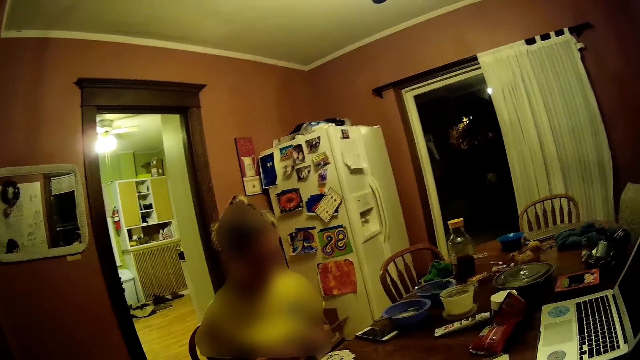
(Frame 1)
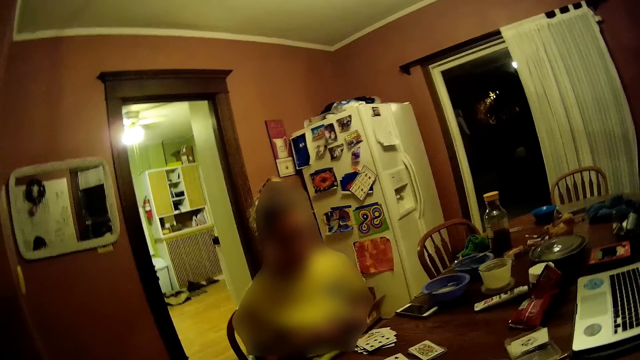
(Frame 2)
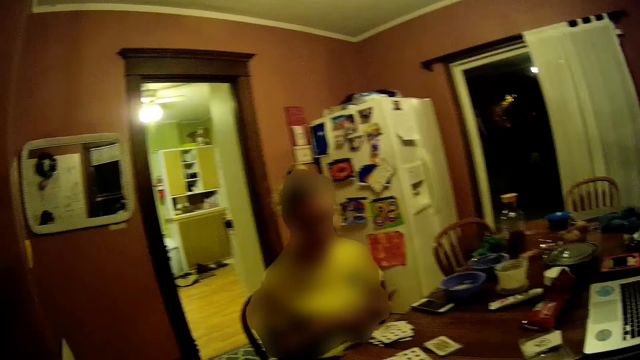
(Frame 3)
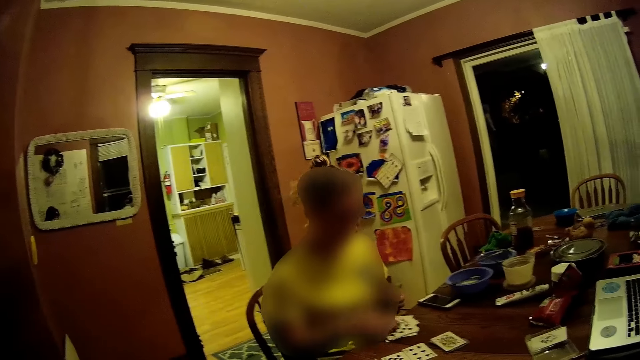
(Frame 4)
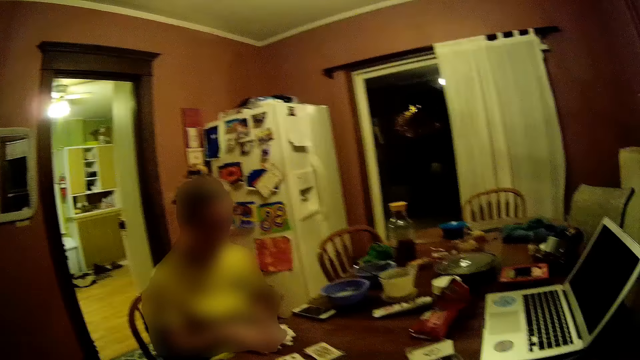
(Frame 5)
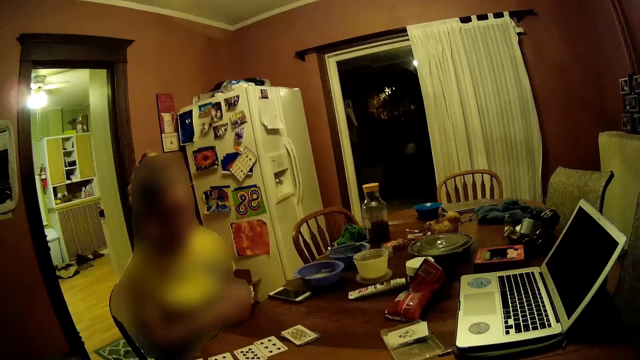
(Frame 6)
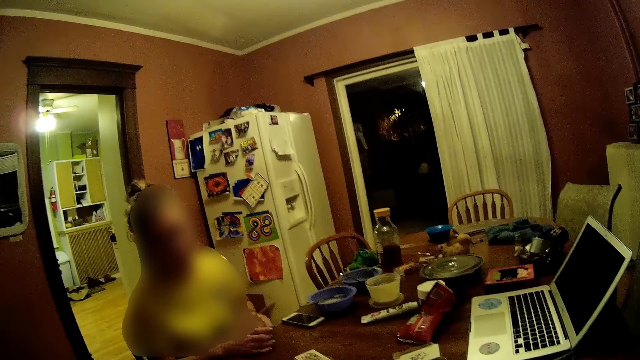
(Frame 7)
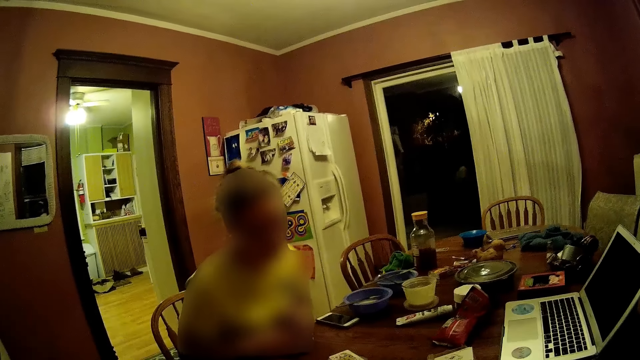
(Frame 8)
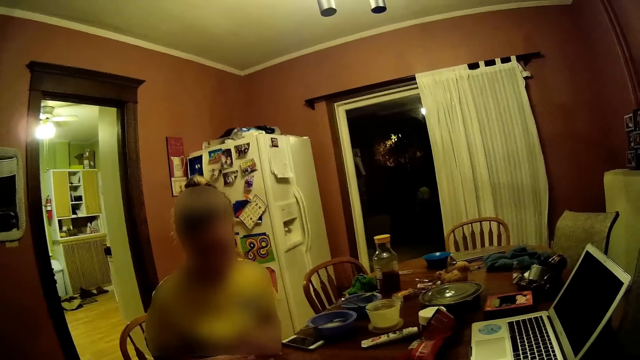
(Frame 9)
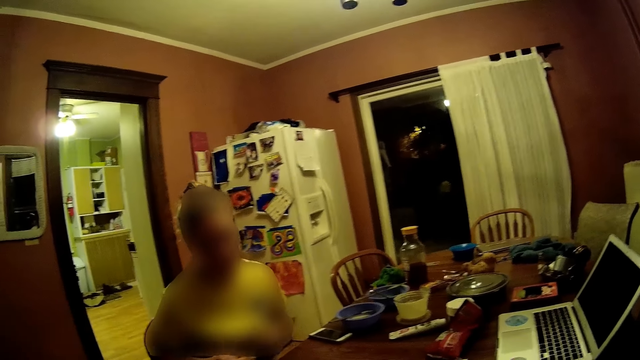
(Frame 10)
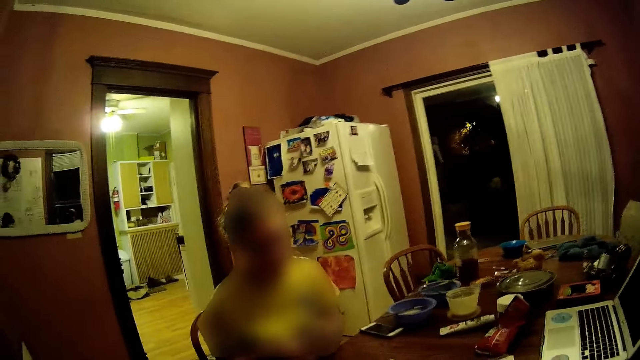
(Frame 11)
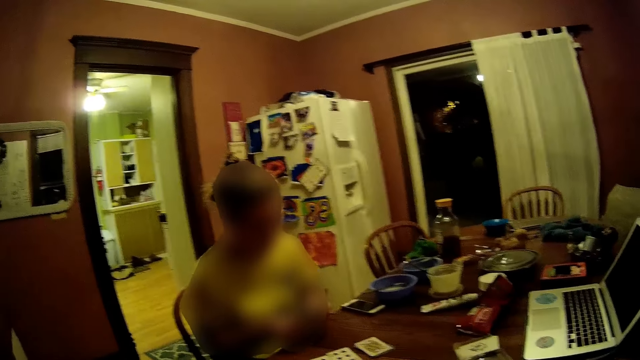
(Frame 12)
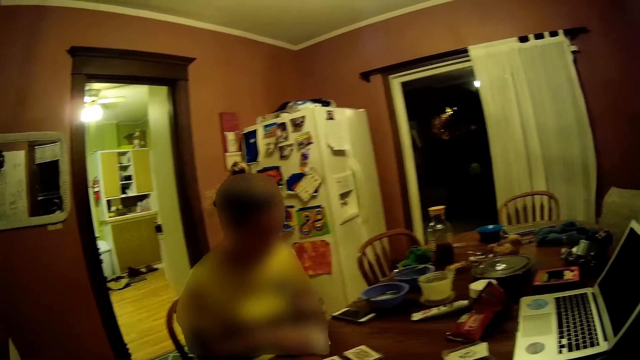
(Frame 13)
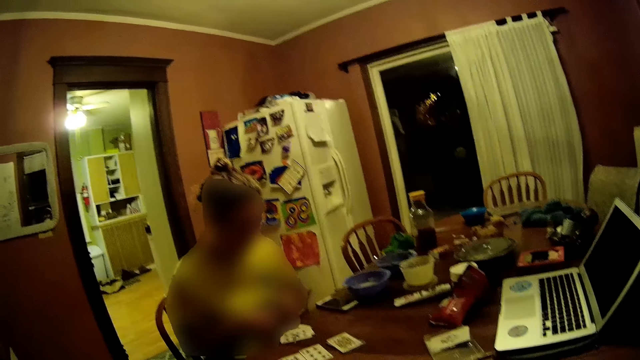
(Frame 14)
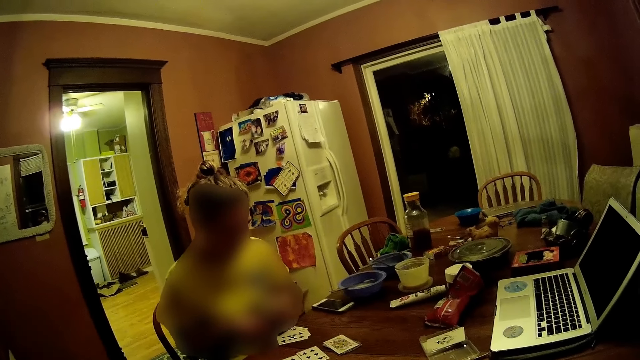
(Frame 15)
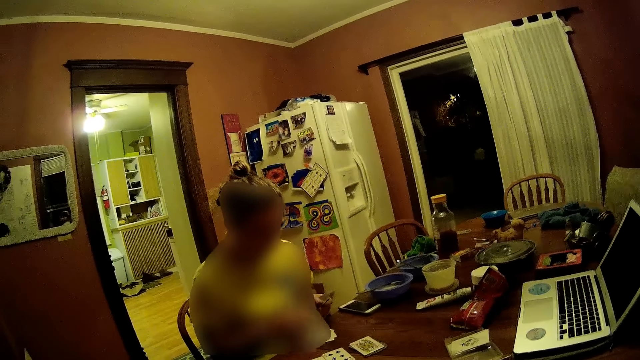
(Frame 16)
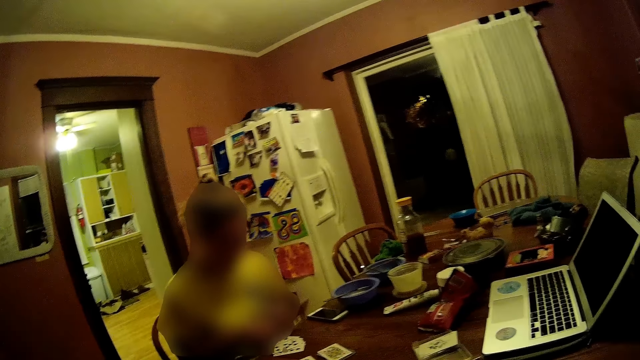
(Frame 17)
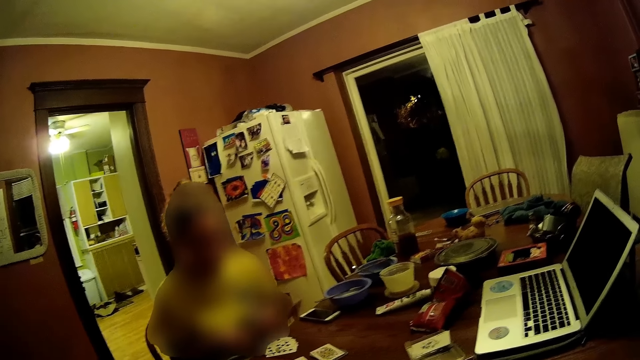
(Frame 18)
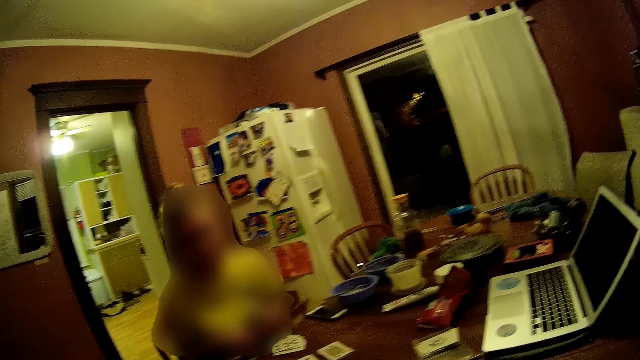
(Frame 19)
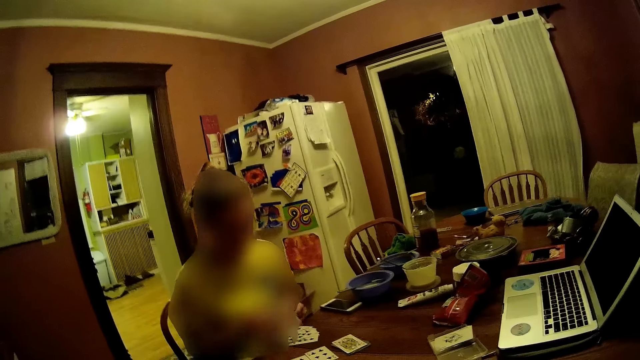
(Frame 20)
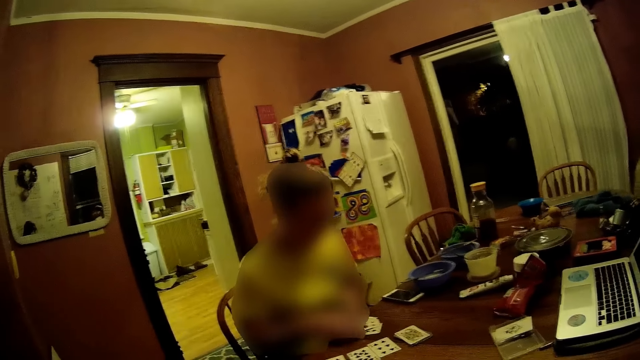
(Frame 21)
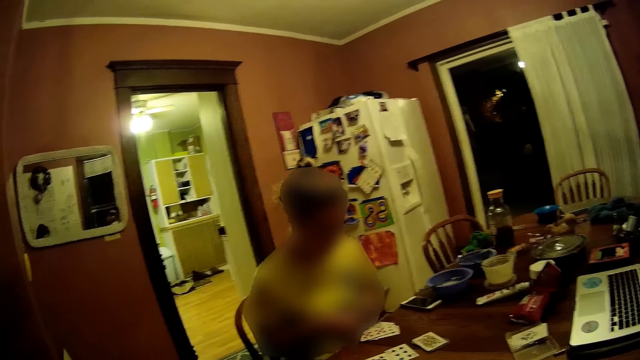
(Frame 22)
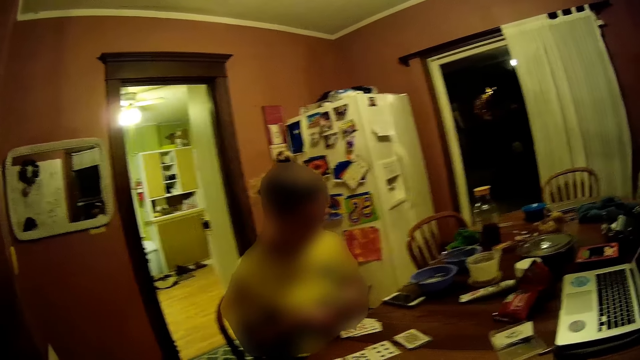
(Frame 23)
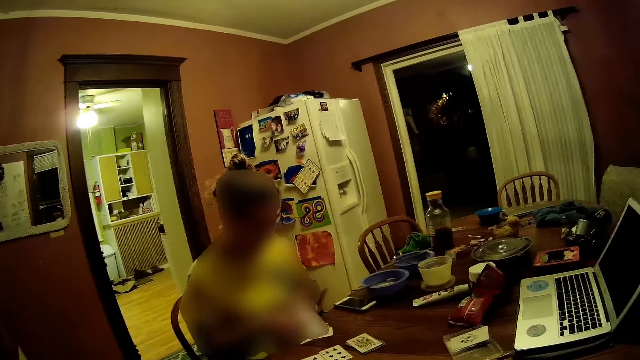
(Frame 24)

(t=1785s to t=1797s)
The woman gathers the pack of cards with her right hand. The woman holds the pack of cards with both hands. The woman places cards on the dining table from the pack of cards in her left hand with her right hand.
